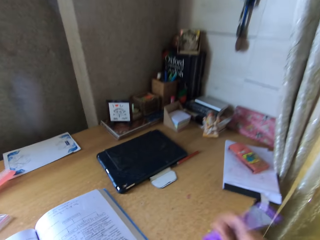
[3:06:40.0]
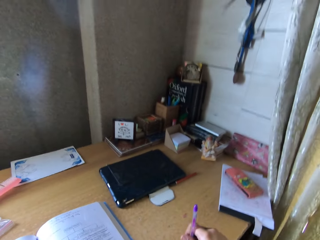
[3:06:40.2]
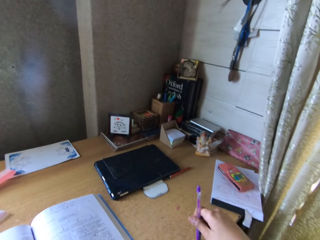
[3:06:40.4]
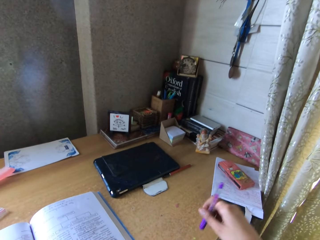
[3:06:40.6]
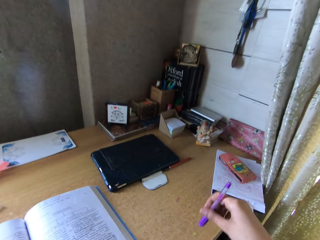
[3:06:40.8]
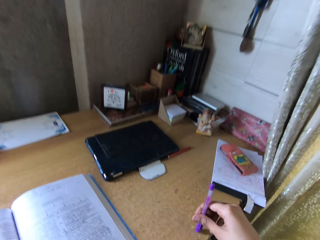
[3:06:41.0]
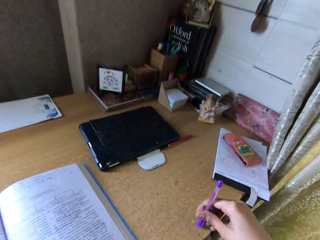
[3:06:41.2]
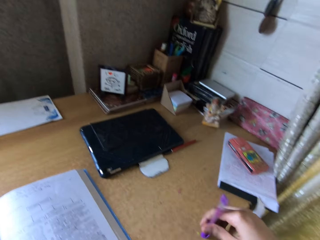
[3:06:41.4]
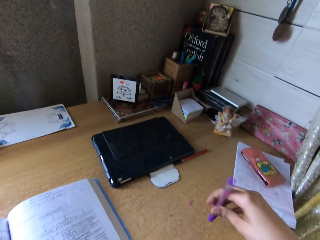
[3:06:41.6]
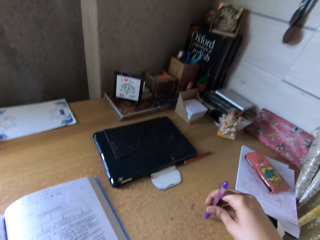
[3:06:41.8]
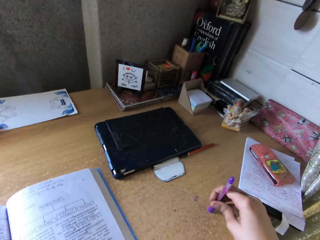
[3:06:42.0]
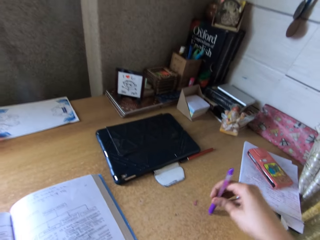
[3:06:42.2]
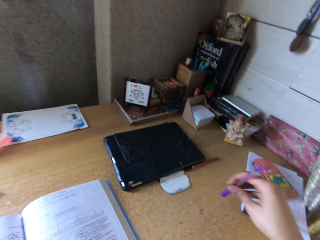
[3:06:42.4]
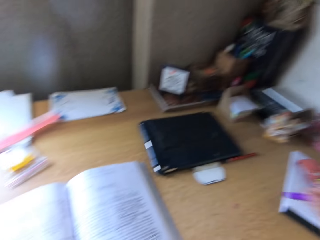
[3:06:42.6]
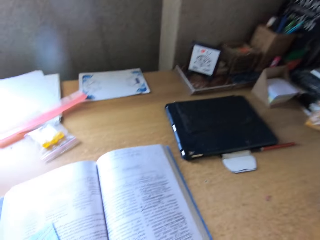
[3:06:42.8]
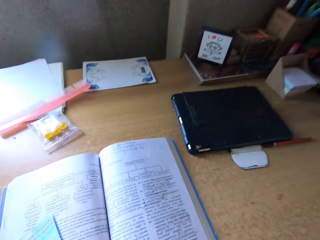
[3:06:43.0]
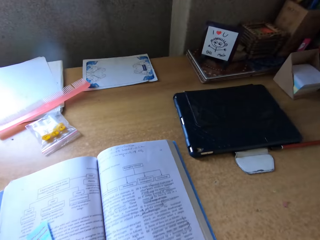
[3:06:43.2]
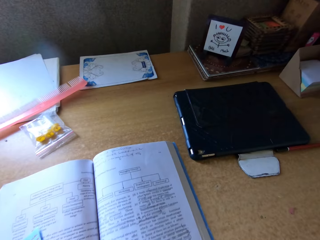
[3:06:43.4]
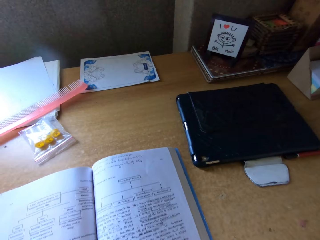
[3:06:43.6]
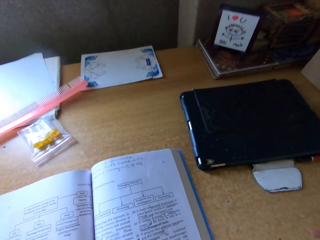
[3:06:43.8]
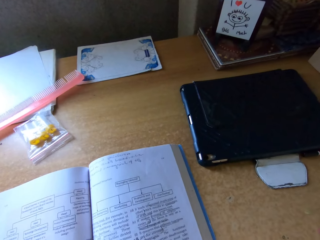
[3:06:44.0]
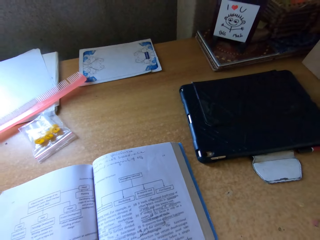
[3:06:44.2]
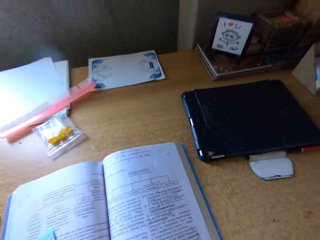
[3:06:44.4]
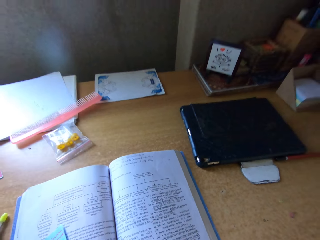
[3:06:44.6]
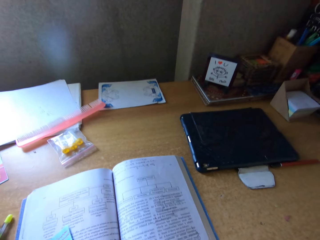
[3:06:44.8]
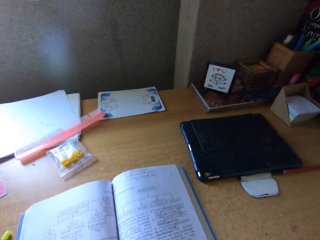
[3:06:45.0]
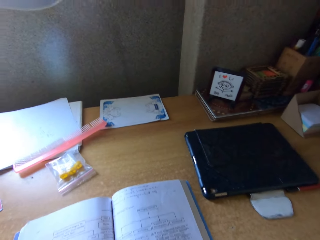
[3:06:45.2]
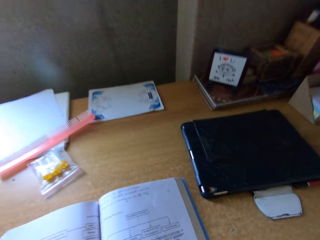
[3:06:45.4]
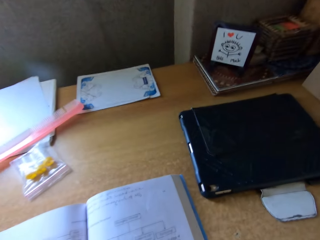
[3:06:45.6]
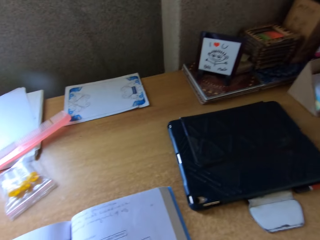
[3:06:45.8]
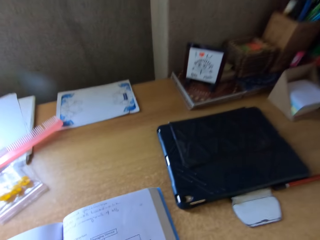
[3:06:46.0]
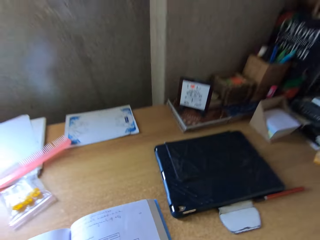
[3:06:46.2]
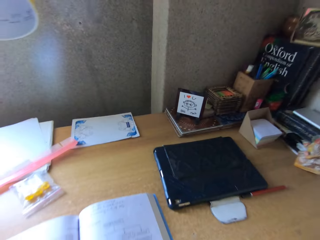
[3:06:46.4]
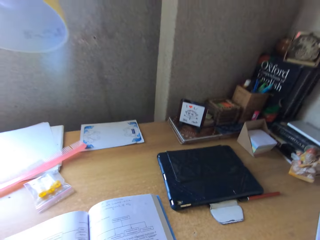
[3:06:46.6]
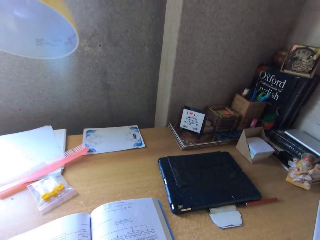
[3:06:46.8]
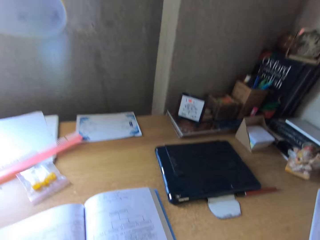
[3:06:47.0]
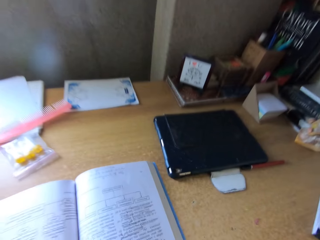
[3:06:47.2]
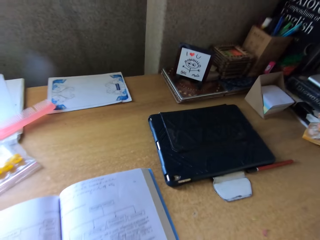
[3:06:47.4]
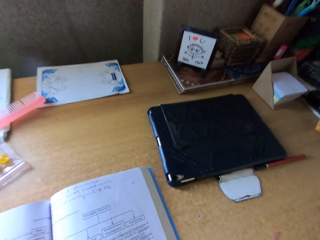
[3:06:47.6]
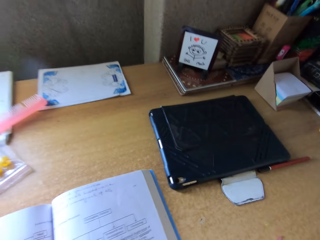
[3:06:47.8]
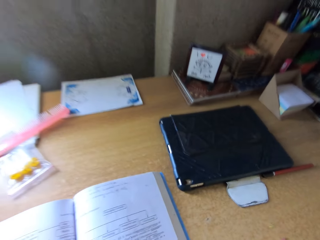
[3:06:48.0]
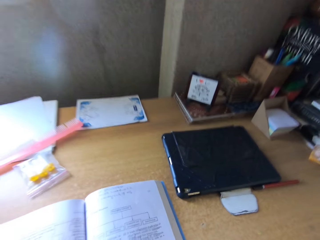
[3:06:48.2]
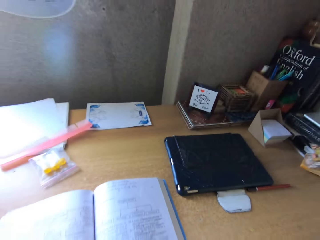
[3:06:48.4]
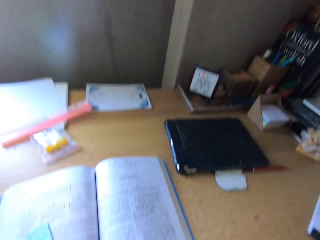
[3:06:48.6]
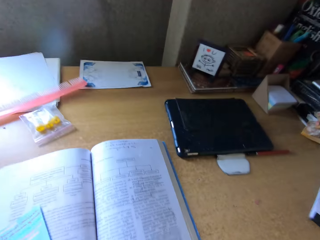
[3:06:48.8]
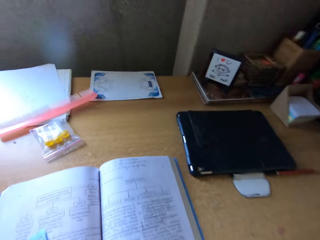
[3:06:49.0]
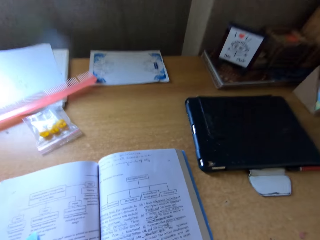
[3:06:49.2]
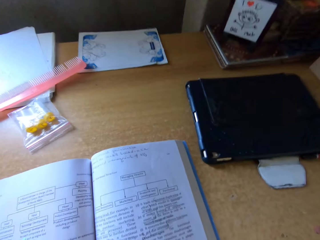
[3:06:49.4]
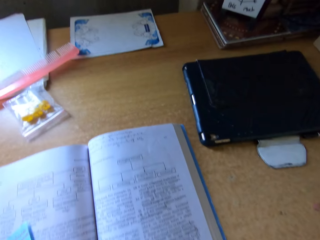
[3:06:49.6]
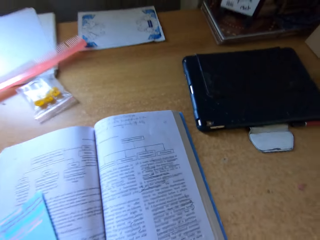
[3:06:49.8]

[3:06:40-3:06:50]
The camera wearer taps a pen on the table.

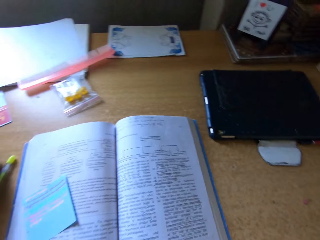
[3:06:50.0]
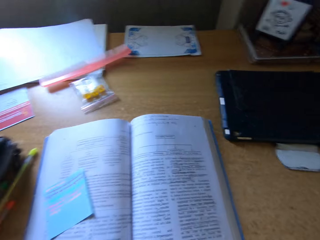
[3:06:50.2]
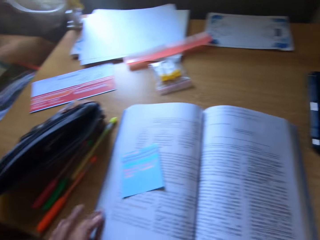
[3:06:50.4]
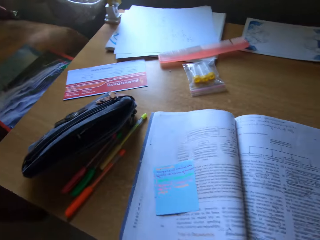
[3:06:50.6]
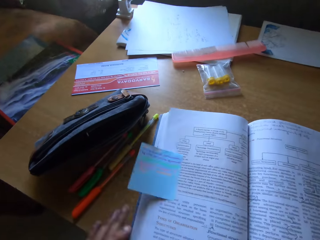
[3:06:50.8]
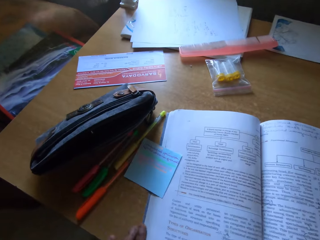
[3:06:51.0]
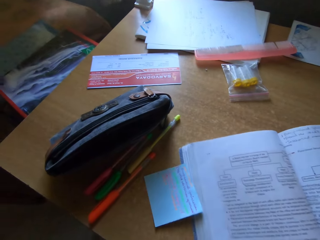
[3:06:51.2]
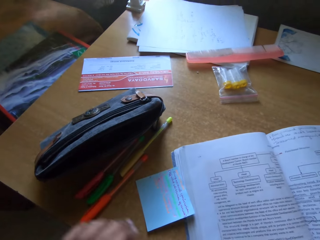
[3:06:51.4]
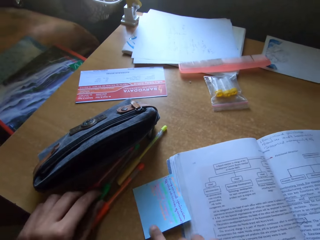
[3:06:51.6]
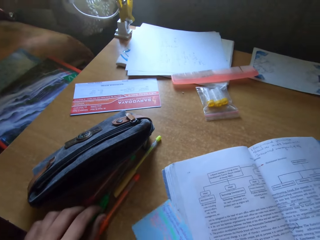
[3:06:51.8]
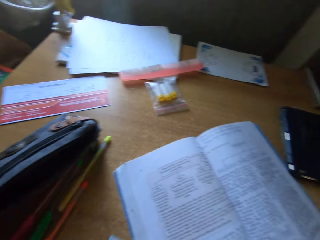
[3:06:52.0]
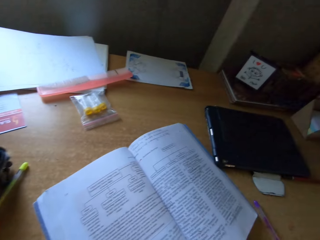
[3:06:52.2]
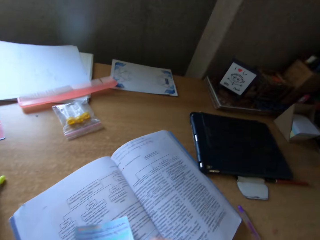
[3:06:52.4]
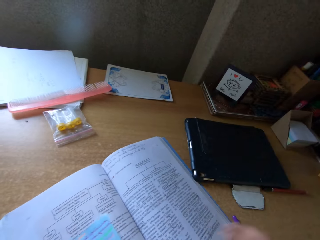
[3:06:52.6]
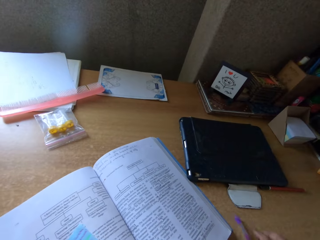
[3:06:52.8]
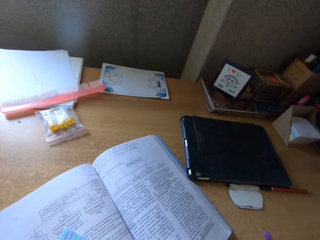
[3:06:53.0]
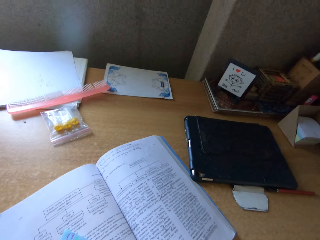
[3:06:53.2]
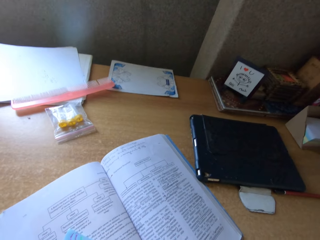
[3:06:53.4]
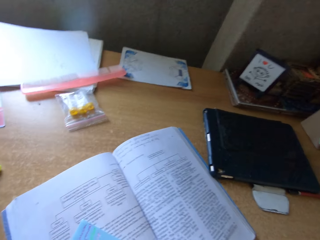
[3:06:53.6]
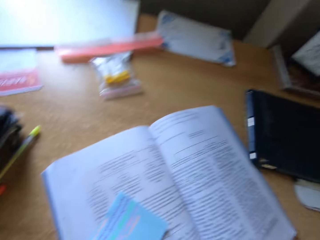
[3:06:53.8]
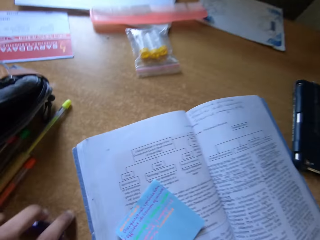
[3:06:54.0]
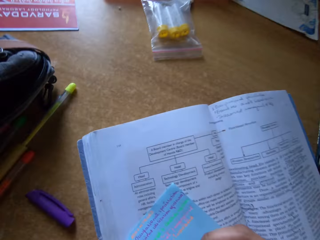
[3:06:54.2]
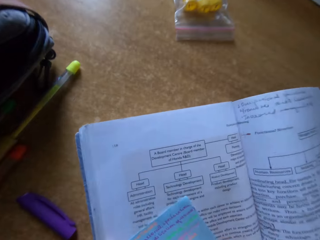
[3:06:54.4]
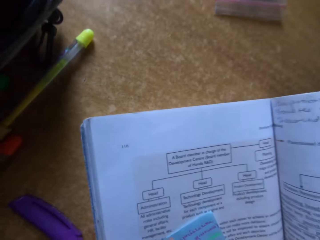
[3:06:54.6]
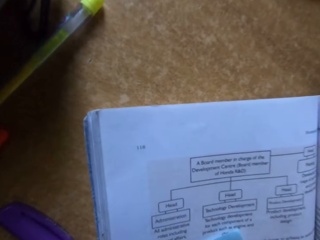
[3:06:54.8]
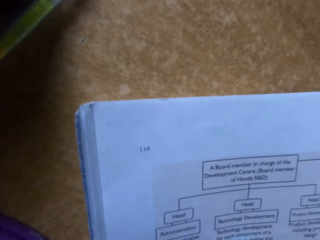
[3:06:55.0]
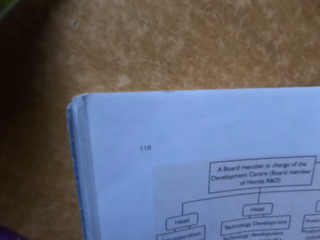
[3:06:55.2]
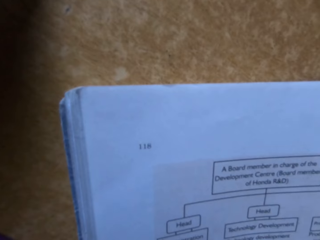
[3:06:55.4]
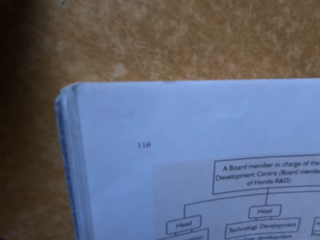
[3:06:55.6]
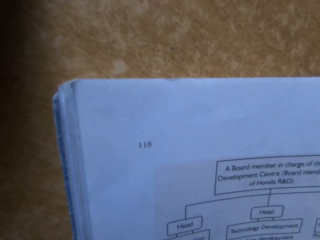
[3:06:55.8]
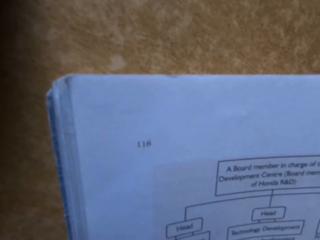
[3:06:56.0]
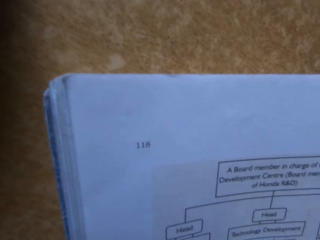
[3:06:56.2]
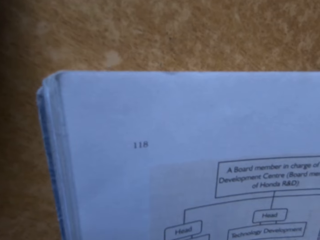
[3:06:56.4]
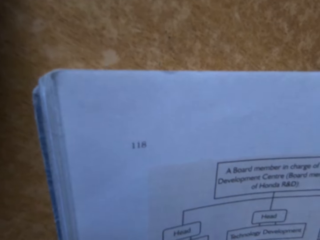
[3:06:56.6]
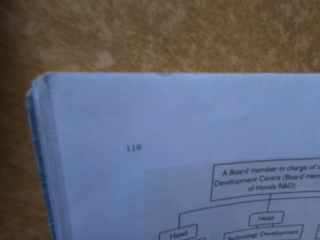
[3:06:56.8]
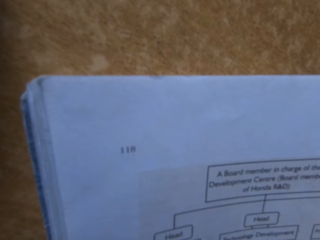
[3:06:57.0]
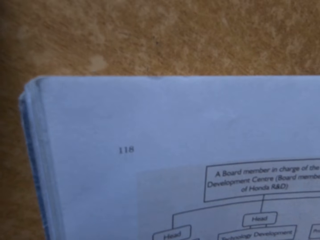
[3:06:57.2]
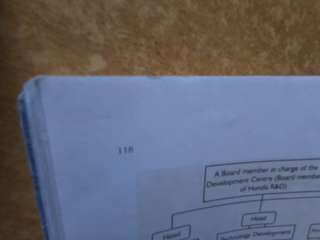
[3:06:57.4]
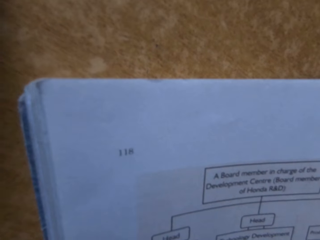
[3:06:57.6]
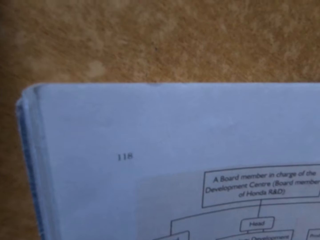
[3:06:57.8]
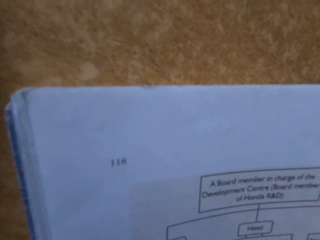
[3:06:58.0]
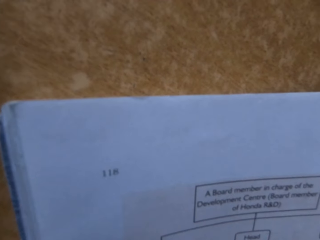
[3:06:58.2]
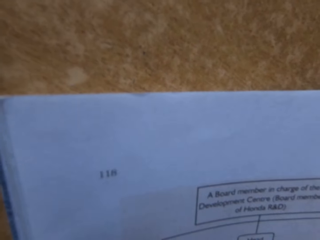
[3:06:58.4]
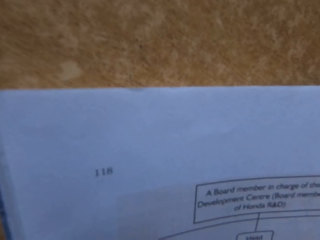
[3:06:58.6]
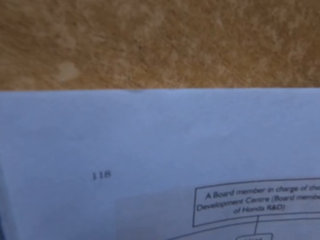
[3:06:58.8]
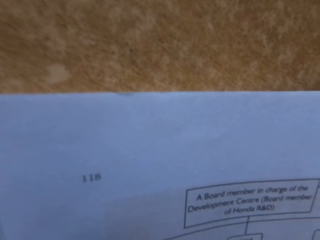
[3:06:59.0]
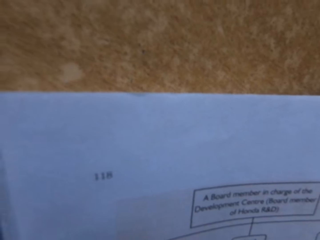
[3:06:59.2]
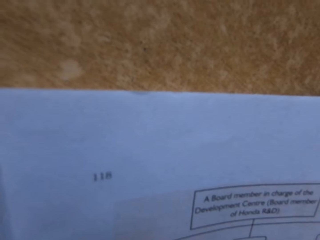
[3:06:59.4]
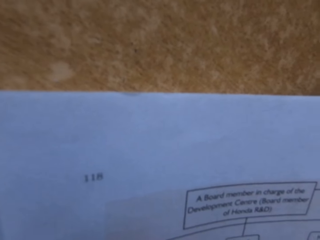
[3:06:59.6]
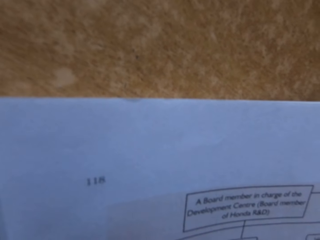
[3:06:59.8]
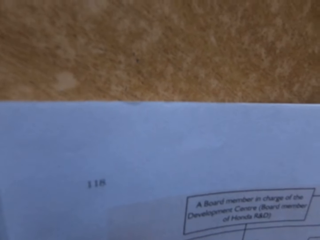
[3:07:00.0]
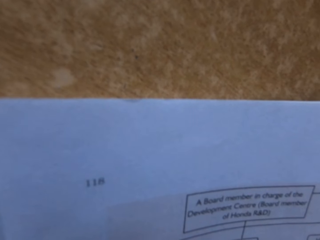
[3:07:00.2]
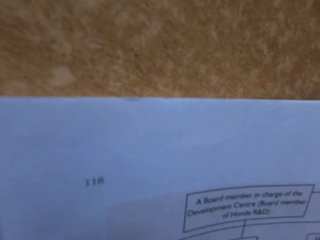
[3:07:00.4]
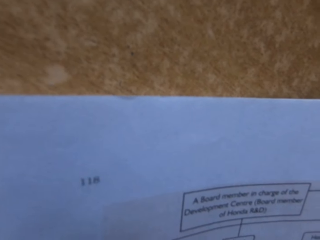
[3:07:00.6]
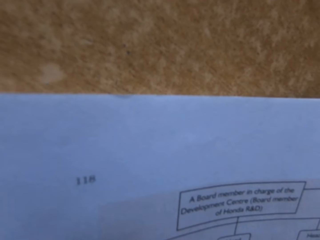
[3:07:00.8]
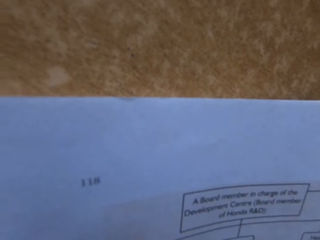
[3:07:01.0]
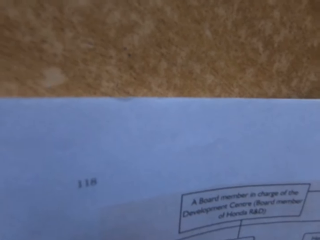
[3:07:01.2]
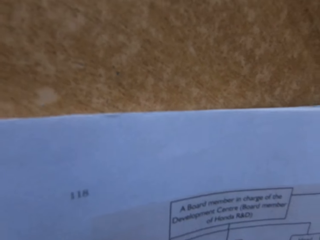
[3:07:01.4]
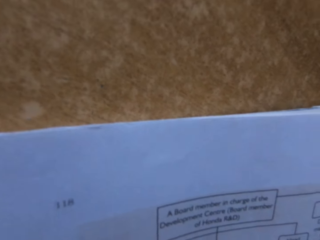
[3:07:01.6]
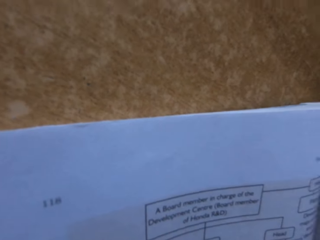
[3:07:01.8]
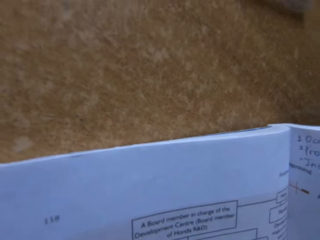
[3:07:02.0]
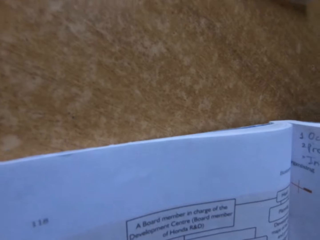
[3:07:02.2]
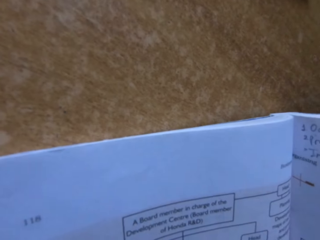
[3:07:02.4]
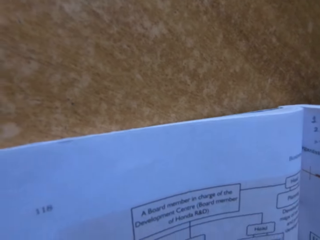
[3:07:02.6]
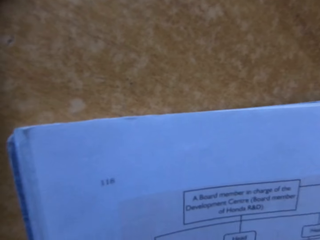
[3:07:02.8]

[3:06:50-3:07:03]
The camera wearer moves the book on the table. They put paper on the book. They put the pen lid on the table. They write on the paper.
